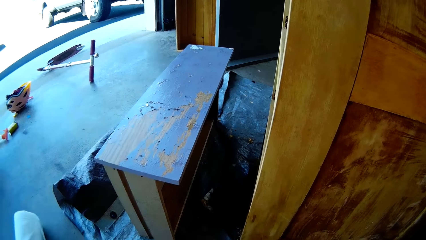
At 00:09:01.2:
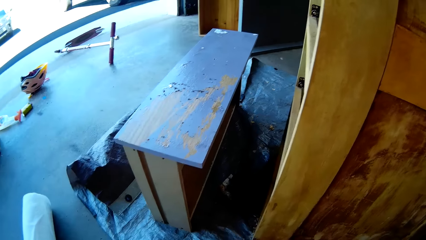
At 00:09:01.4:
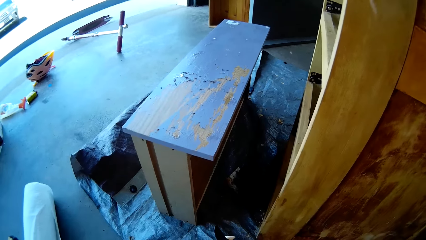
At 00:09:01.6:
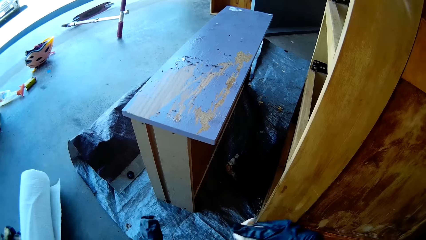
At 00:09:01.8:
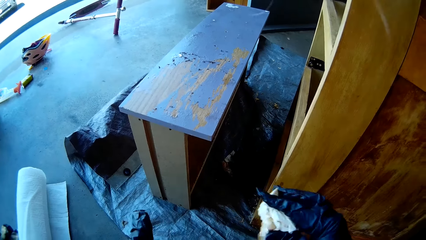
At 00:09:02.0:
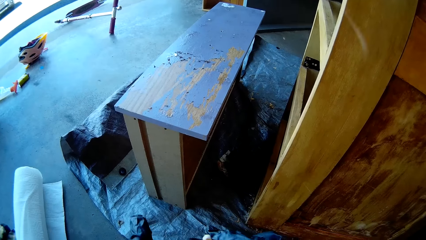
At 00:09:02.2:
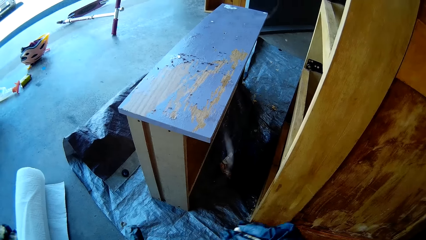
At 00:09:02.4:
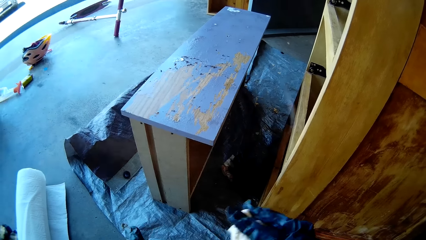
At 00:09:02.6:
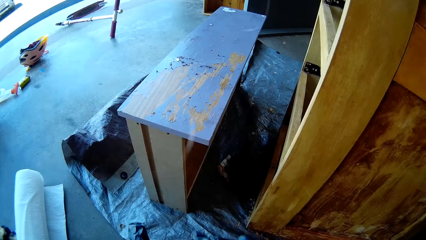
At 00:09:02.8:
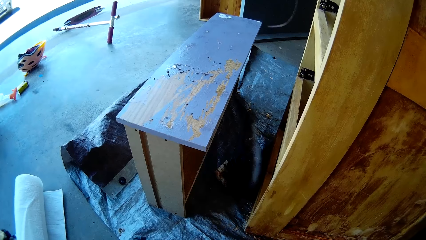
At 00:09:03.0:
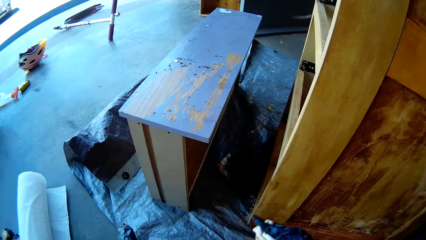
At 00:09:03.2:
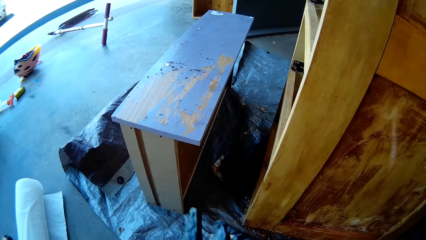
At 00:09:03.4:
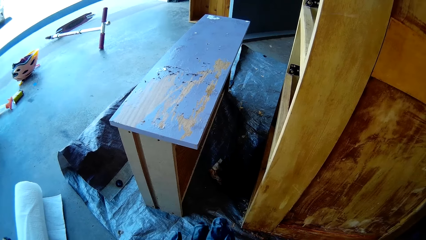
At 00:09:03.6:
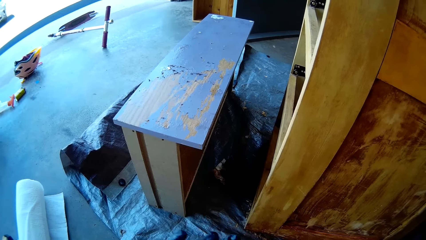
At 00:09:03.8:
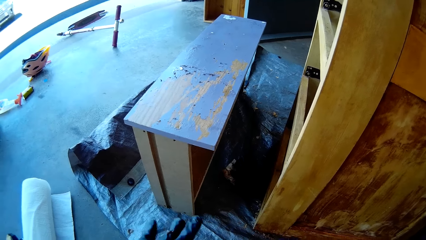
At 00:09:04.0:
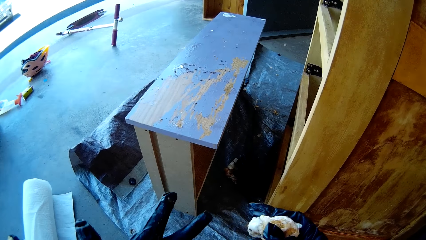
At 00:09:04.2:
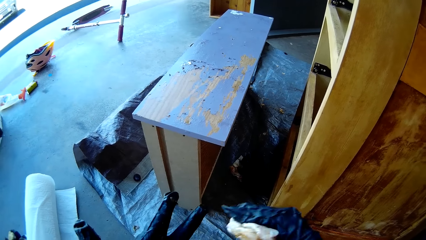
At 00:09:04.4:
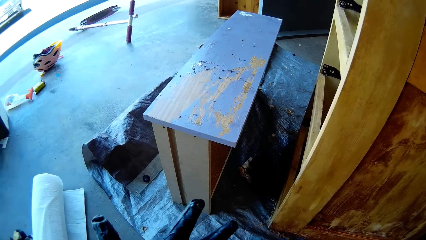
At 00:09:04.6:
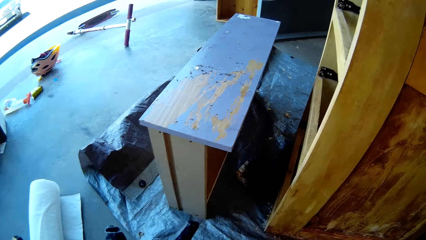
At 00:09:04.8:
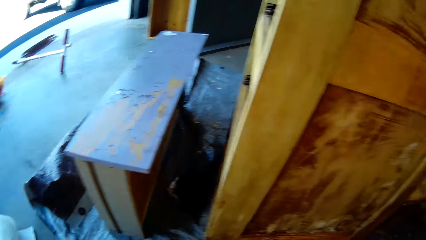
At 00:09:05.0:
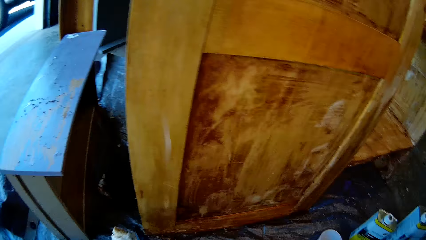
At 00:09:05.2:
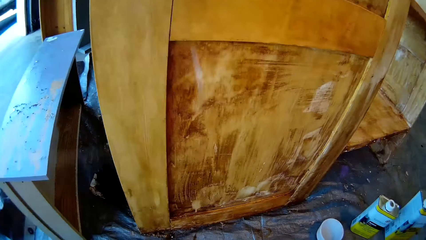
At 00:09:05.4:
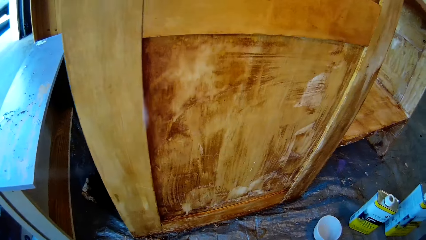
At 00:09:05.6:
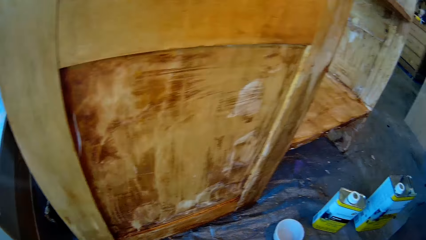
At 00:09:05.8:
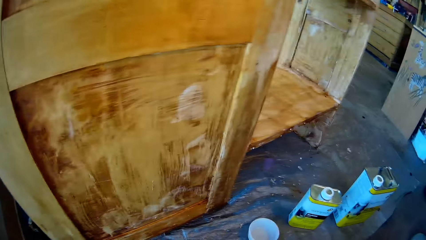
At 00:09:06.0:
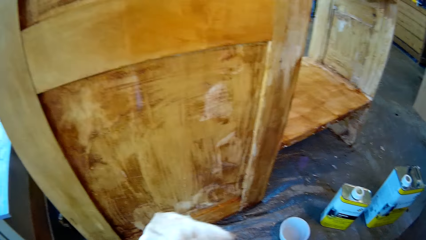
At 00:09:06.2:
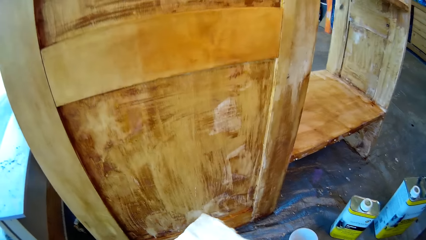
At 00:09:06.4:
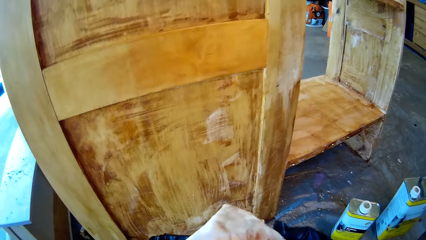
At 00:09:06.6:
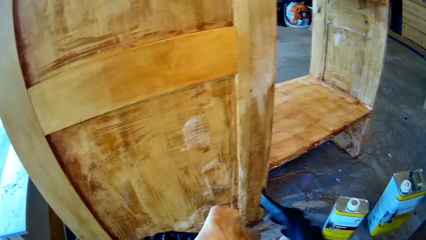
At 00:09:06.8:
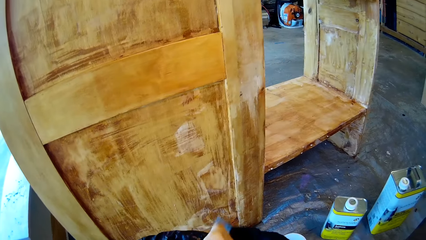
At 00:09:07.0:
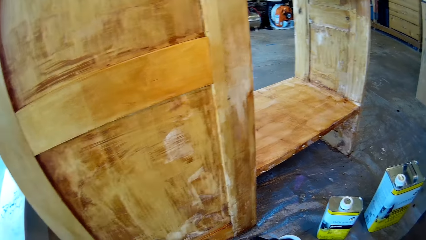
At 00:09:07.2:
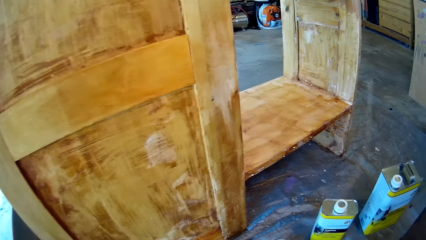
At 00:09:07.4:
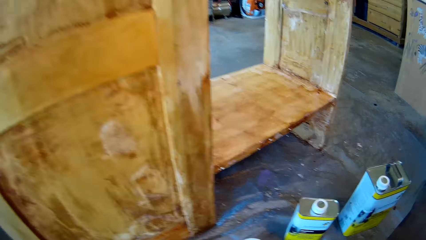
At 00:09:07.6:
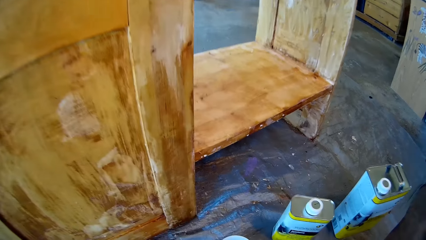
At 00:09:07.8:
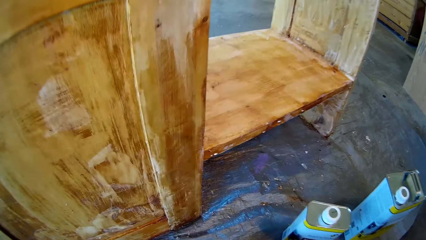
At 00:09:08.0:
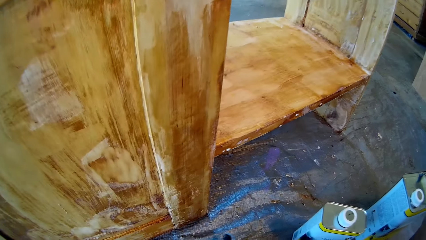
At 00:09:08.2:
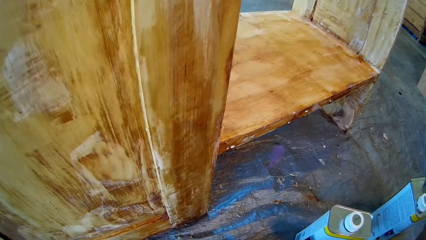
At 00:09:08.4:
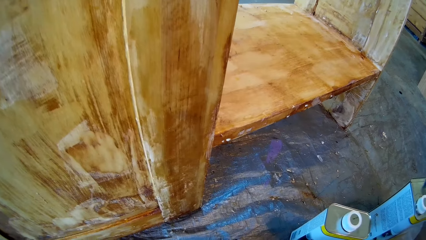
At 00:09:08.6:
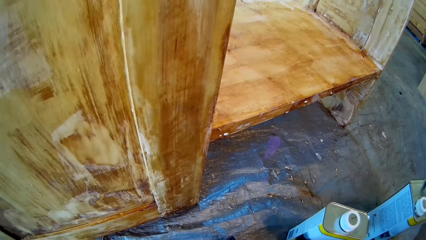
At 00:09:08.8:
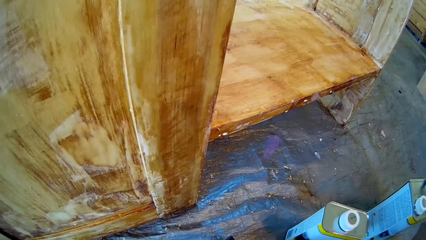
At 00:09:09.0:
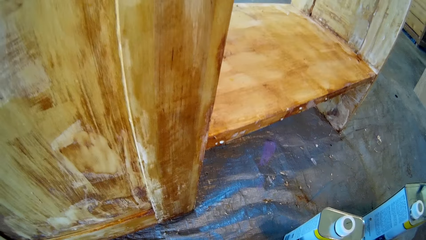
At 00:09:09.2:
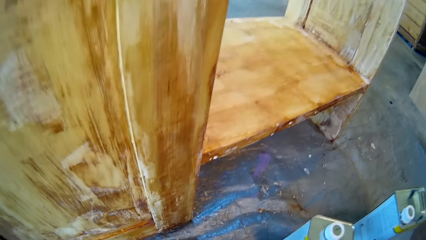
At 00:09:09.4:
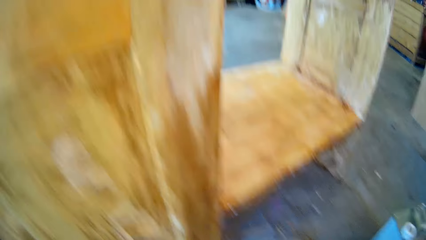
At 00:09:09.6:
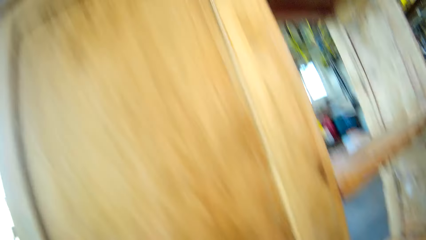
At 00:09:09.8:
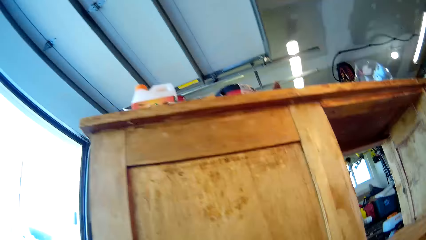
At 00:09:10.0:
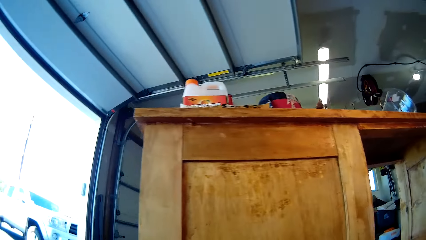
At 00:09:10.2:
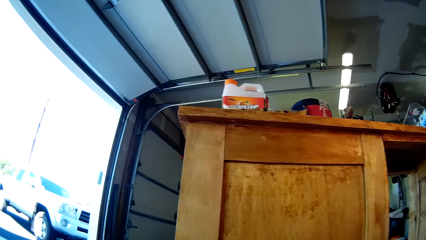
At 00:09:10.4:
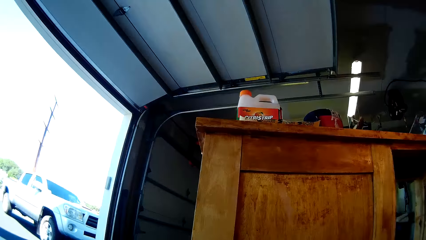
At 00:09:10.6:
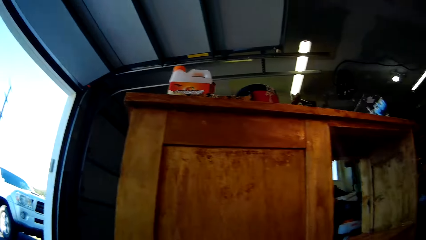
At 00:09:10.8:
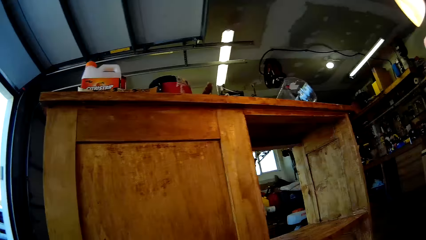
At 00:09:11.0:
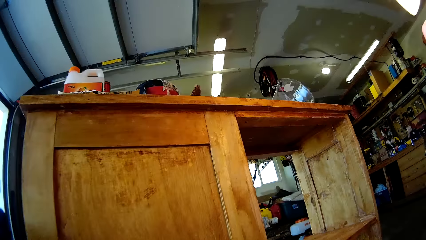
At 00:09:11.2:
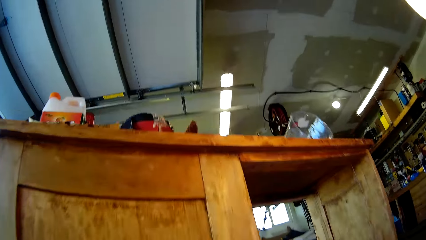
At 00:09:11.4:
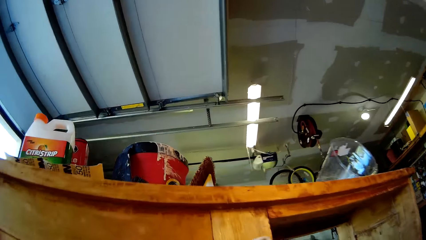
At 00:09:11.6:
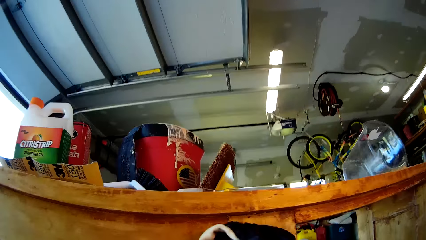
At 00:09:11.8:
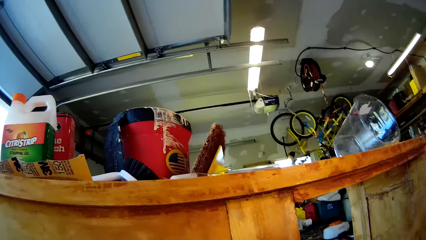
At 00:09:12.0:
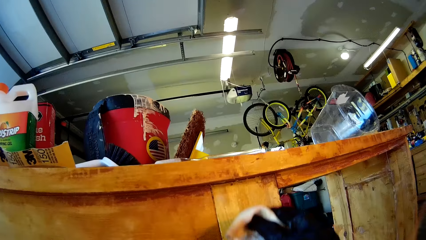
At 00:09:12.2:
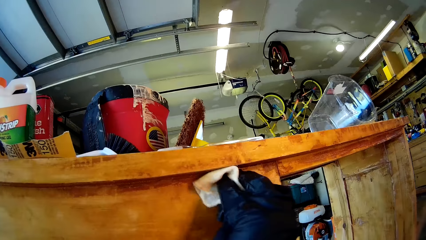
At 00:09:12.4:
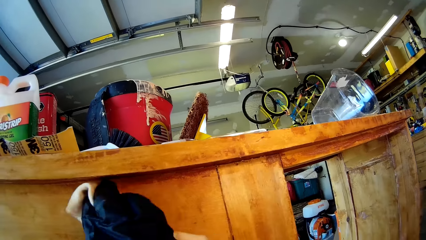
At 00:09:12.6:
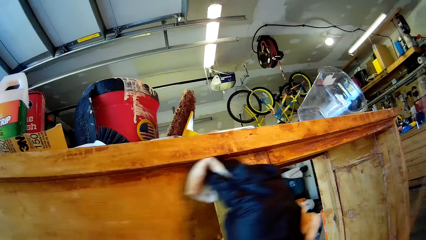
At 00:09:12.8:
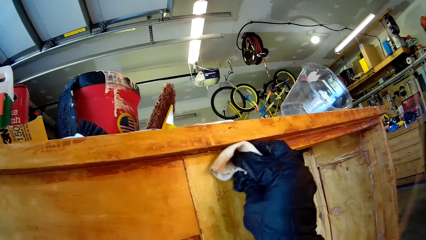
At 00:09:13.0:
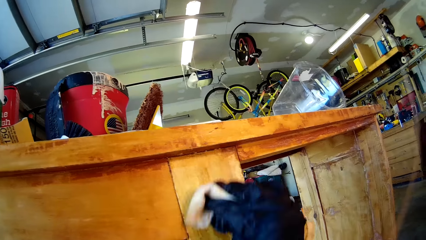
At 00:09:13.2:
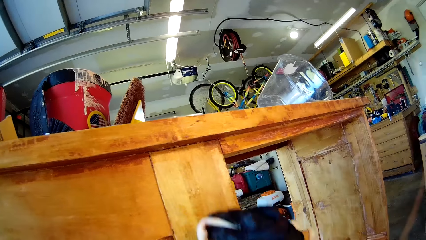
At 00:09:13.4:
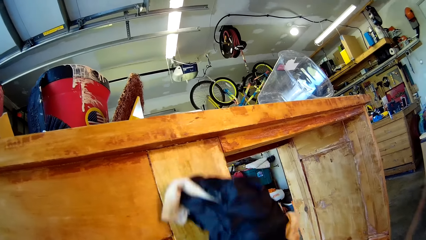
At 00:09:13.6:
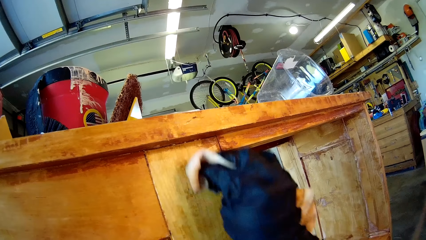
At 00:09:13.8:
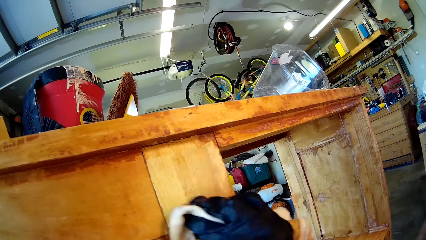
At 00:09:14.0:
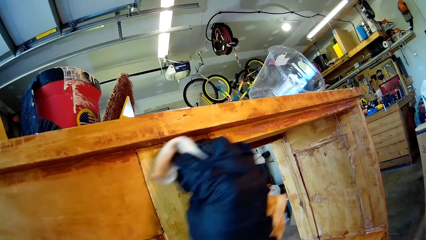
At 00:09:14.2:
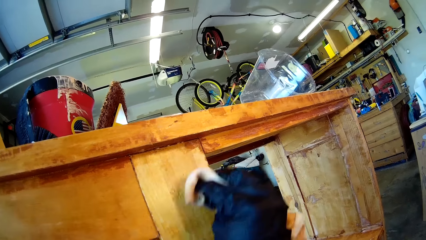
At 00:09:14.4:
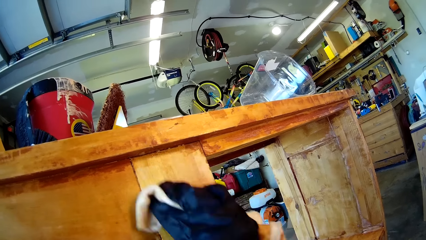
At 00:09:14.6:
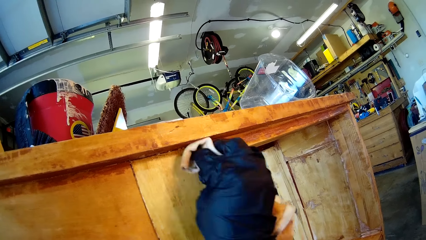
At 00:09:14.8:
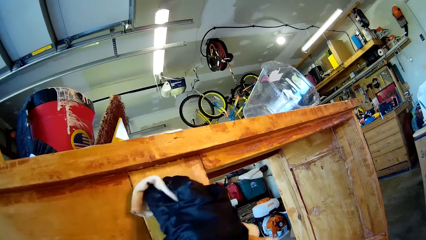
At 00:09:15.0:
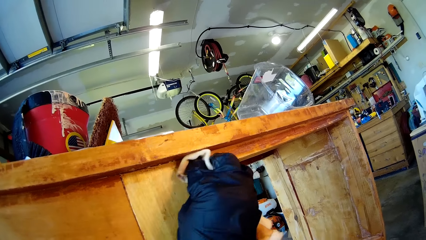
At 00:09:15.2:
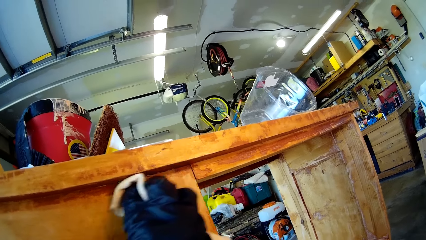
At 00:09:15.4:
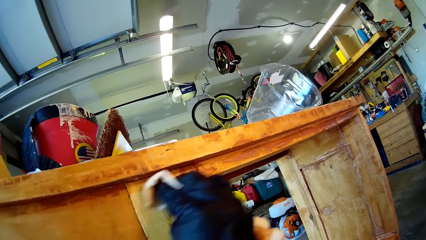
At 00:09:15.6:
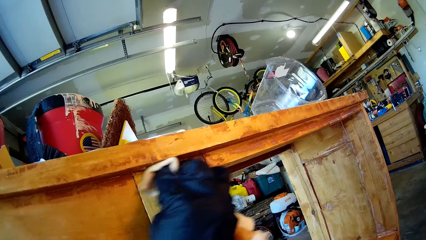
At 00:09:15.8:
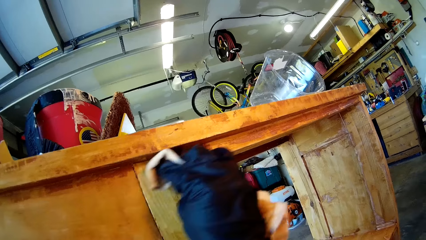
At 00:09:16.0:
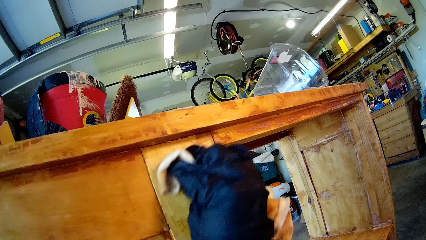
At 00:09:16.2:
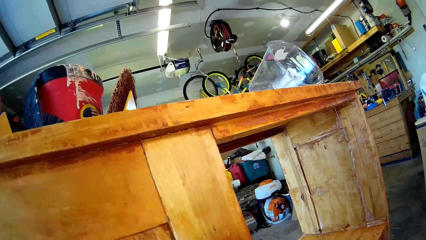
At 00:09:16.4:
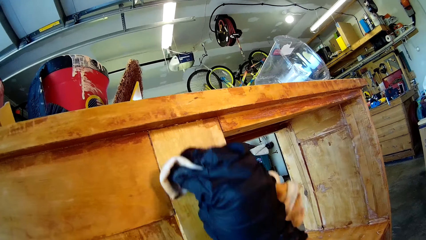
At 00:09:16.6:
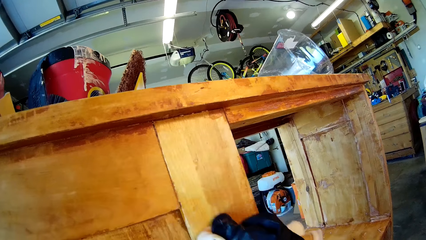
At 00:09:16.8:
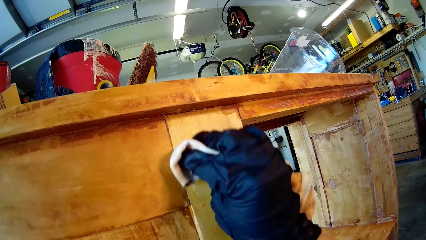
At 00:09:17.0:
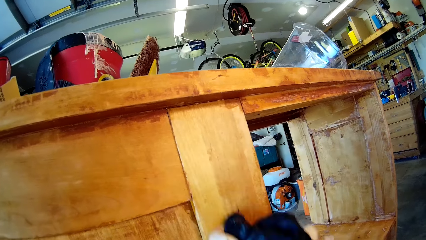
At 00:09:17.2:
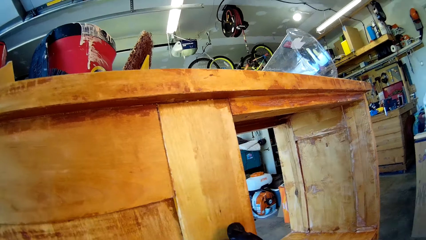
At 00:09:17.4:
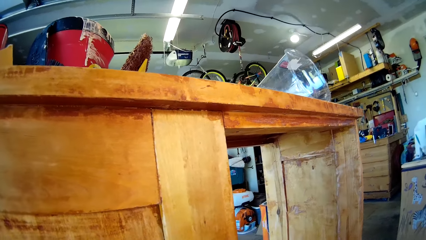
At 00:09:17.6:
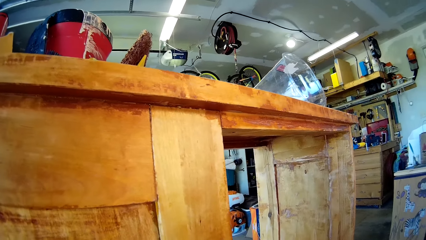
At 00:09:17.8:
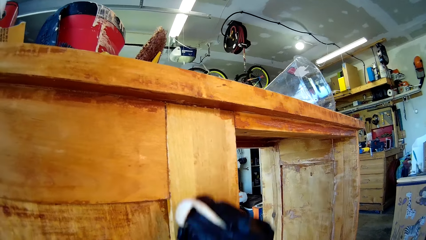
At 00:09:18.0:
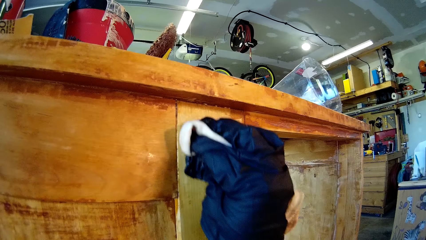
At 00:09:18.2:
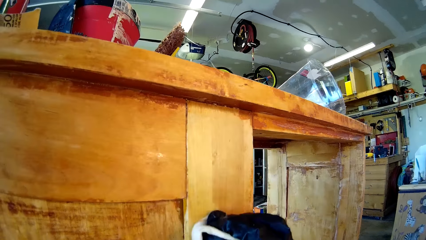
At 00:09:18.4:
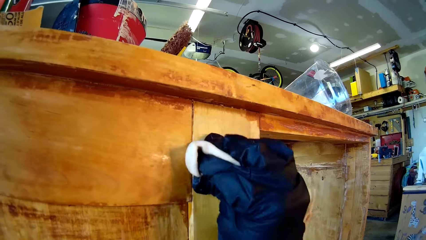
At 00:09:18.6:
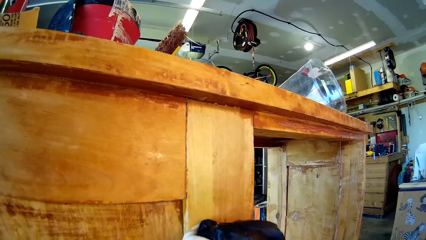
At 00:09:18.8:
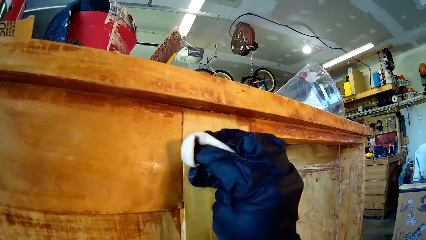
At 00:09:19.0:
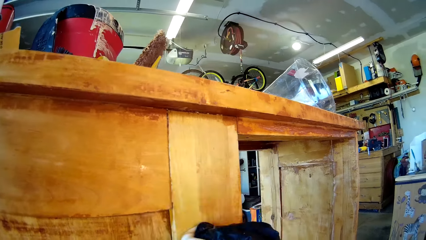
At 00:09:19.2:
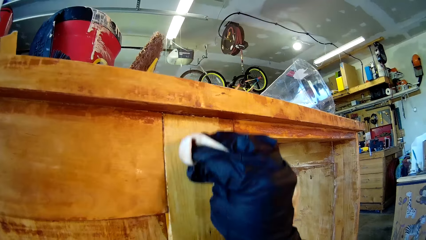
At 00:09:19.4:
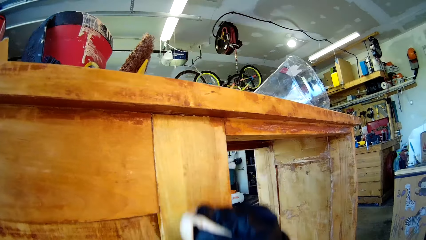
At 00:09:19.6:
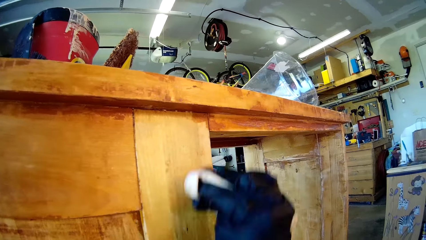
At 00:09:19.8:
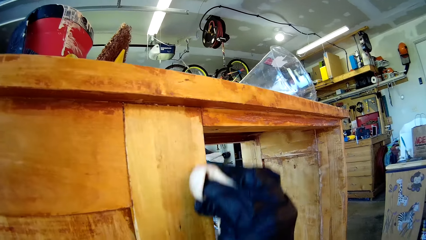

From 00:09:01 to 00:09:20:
The camera wearer removes dirt from the gloves. She removes dirt from her hands. She wipes the wood furniture.
